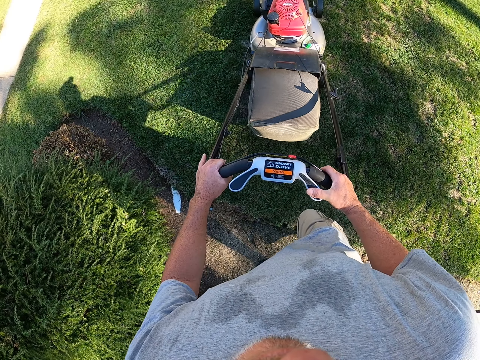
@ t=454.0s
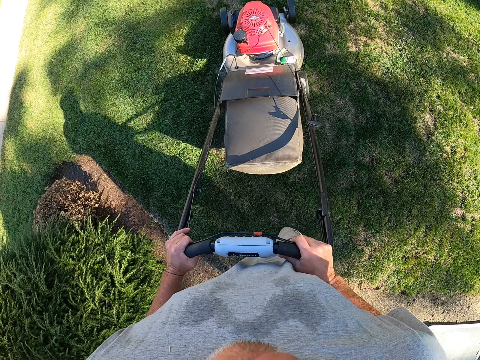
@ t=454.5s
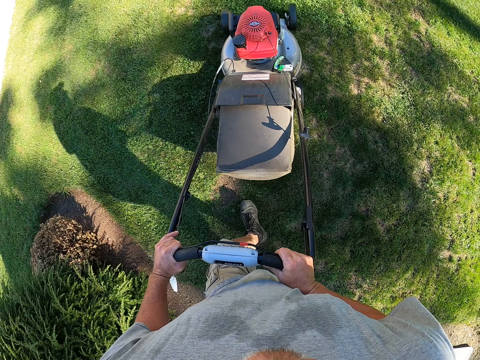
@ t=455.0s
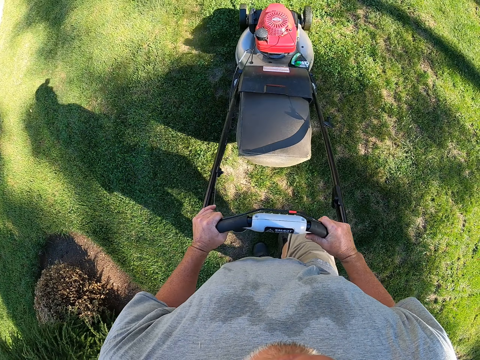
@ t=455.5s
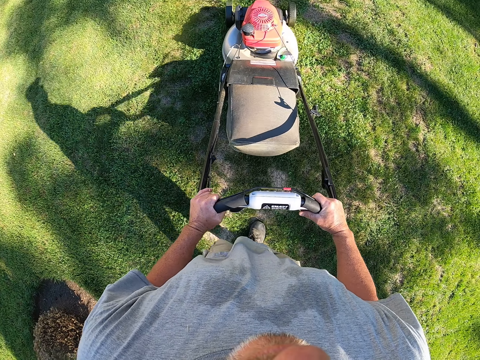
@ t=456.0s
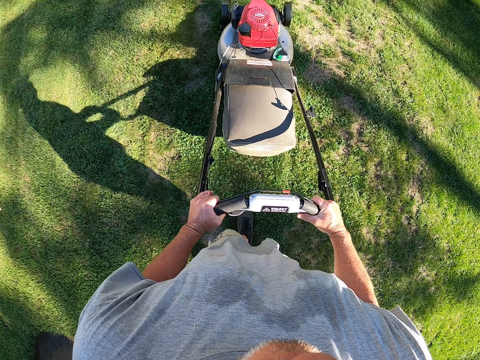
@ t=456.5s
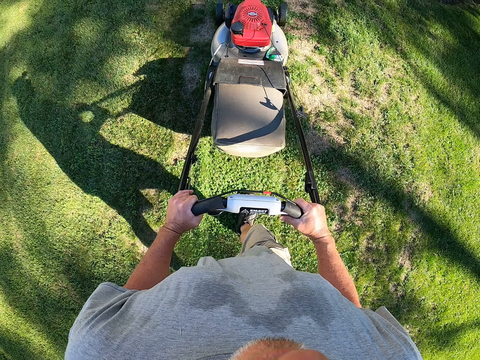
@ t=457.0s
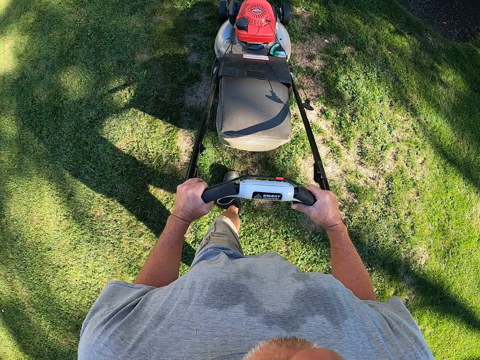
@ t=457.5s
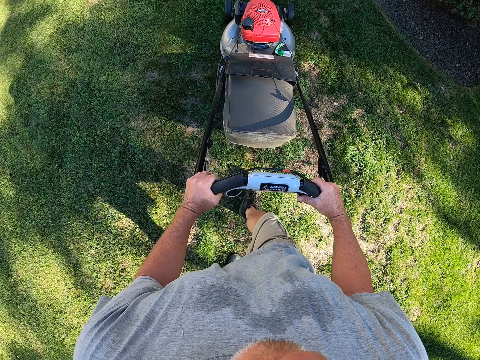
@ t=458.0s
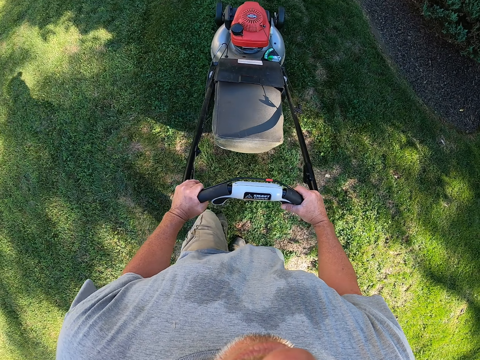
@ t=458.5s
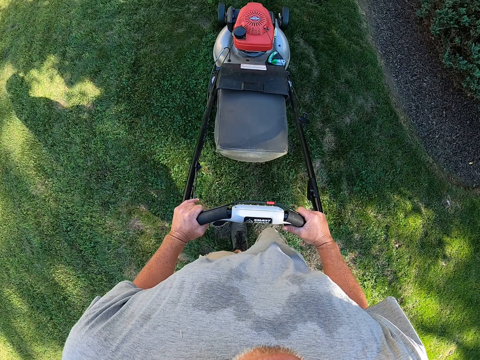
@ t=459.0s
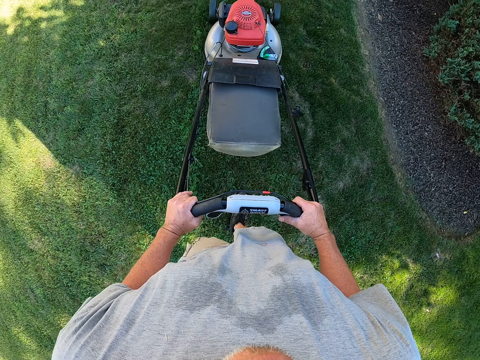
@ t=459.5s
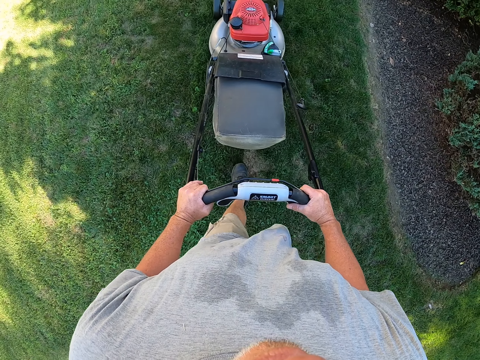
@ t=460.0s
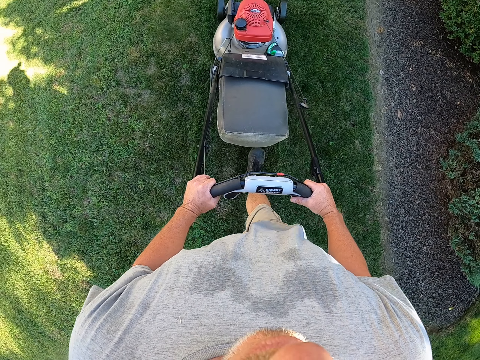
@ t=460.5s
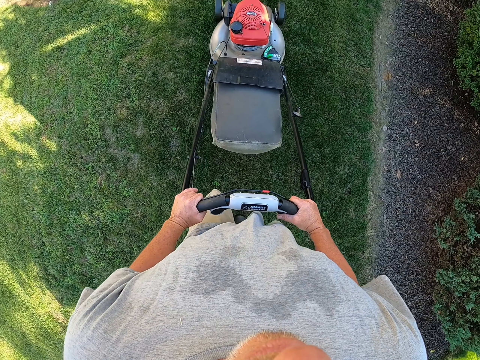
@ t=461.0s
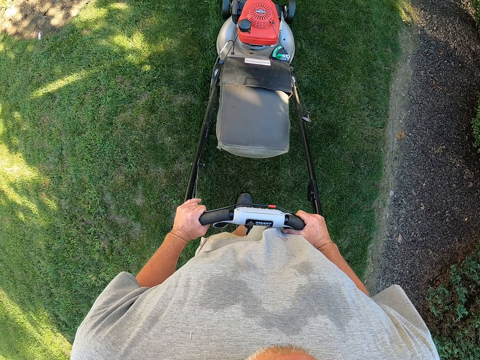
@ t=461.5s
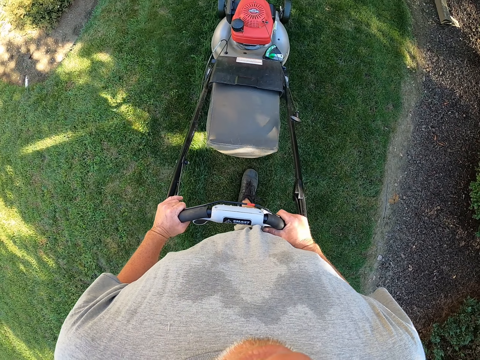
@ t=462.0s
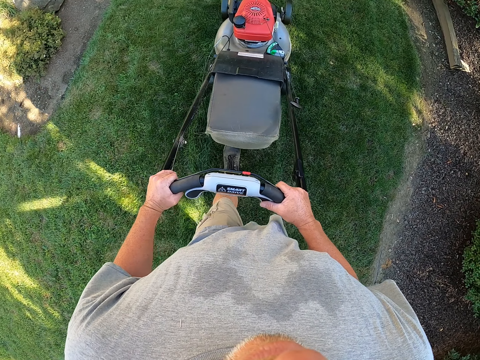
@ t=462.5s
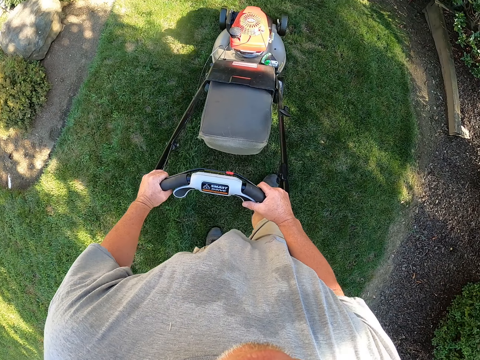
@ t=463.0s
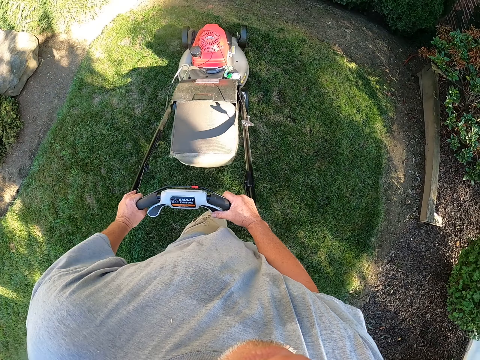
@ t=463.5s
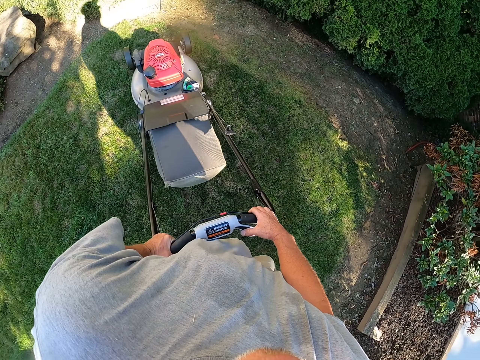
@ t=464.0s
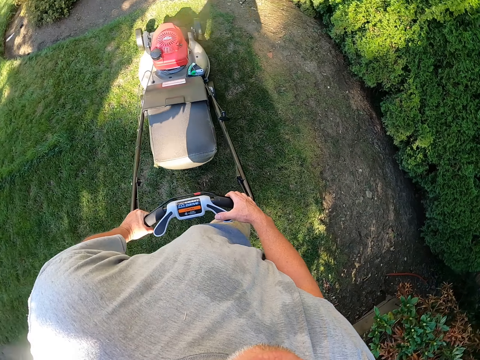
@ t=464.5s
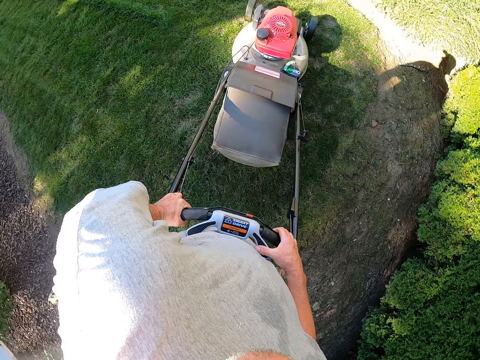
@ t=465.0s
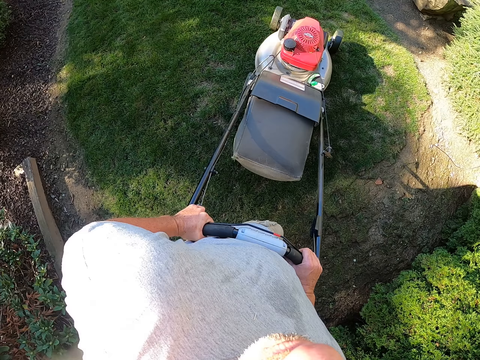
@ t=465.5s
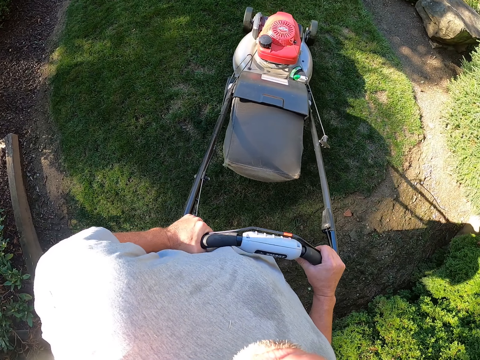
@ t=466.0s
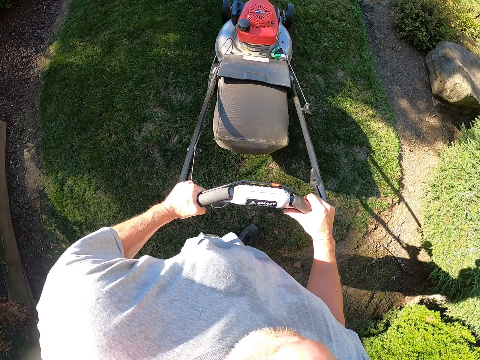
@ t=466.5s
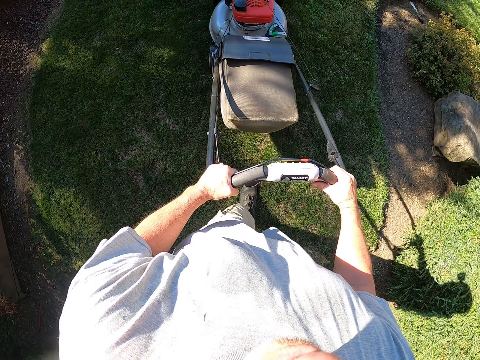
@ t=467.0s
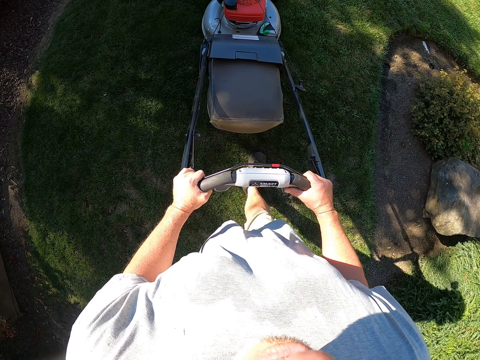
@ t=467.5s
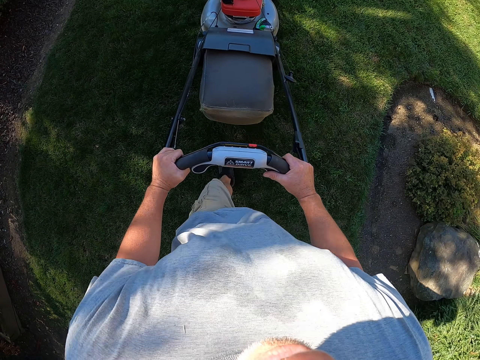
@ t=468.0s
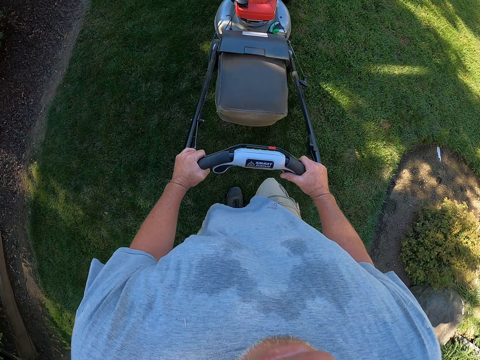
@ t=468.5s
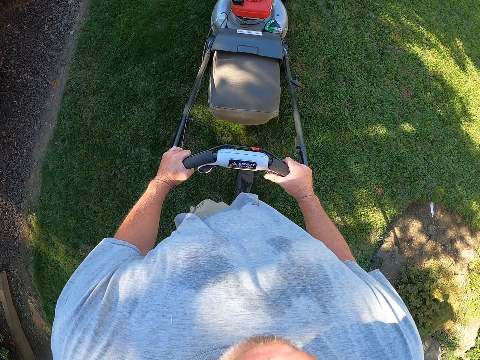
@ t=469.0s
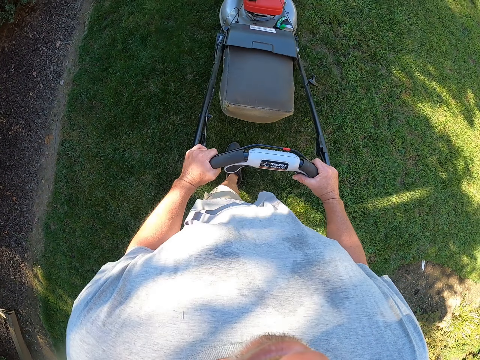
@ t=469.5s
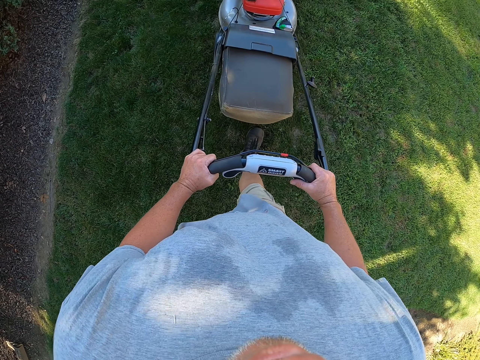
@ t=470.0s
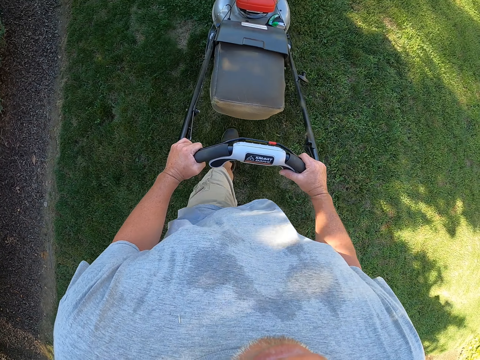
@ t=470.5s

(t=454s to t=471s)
The camera wearer trims grass on the compound. They change direction. They trim grass on the compound.

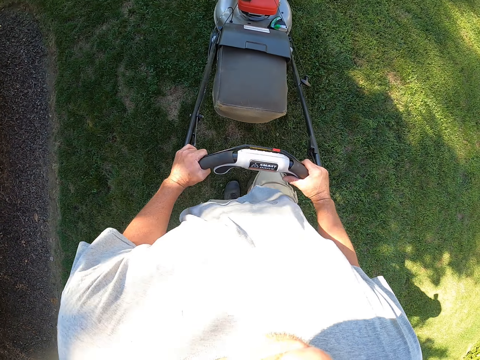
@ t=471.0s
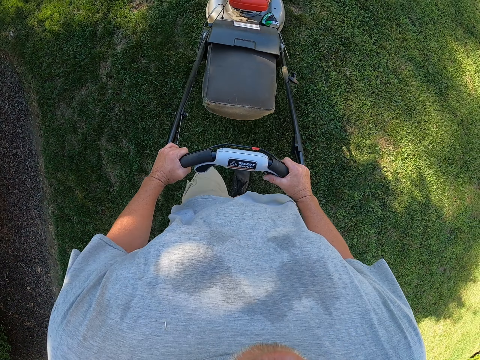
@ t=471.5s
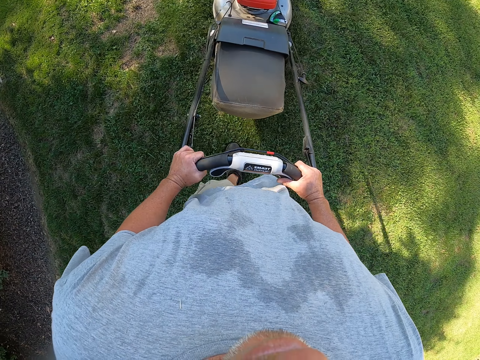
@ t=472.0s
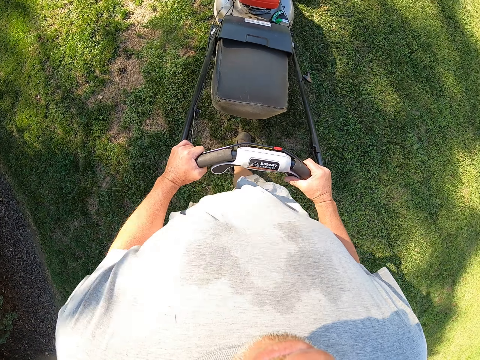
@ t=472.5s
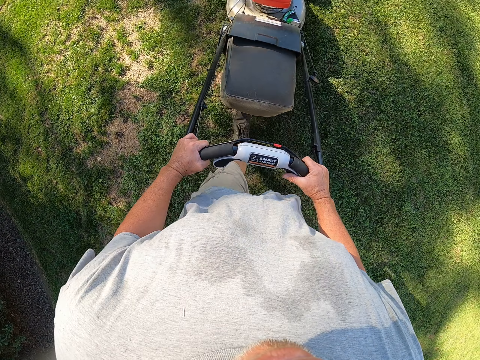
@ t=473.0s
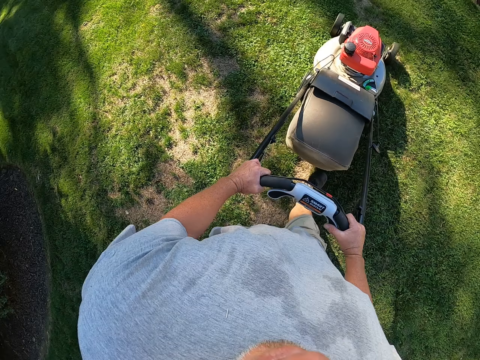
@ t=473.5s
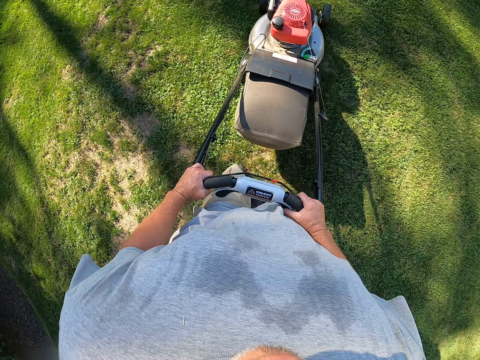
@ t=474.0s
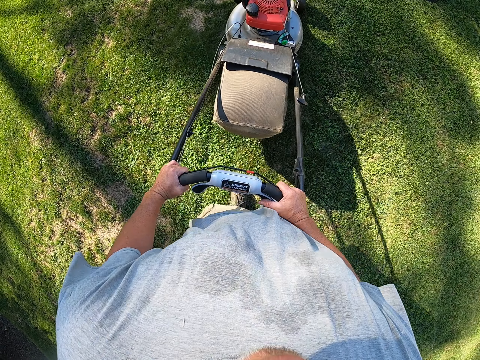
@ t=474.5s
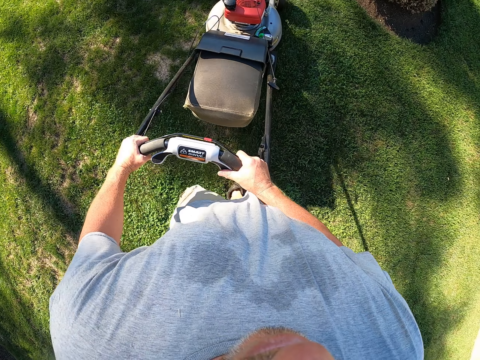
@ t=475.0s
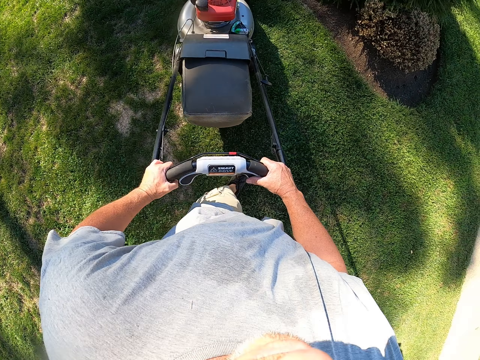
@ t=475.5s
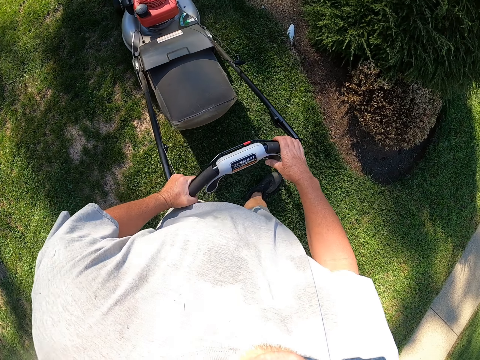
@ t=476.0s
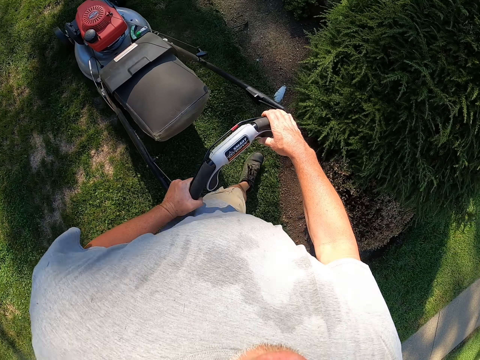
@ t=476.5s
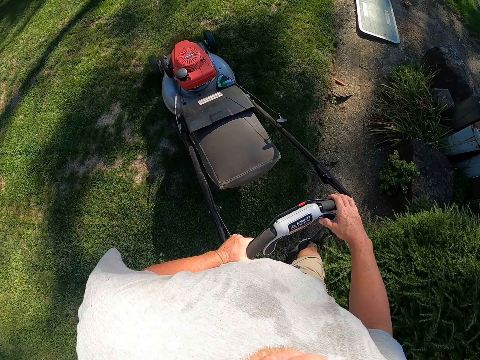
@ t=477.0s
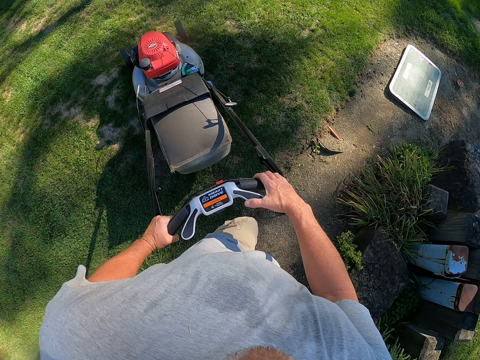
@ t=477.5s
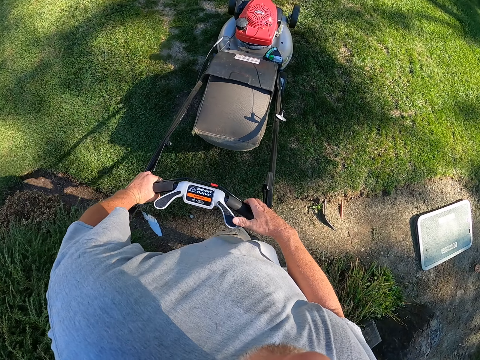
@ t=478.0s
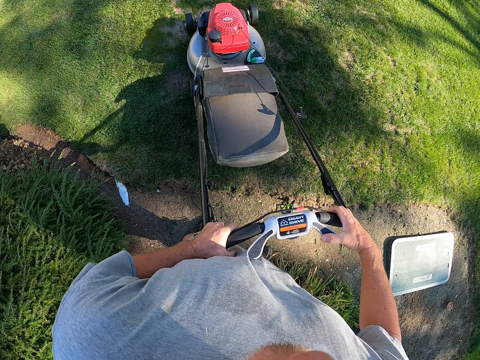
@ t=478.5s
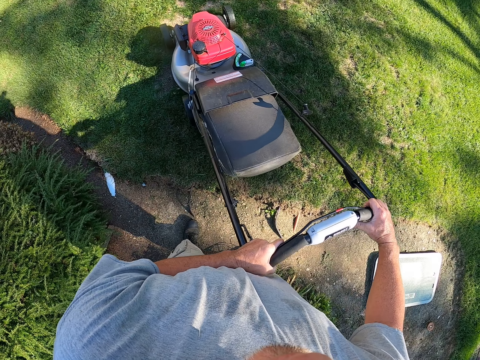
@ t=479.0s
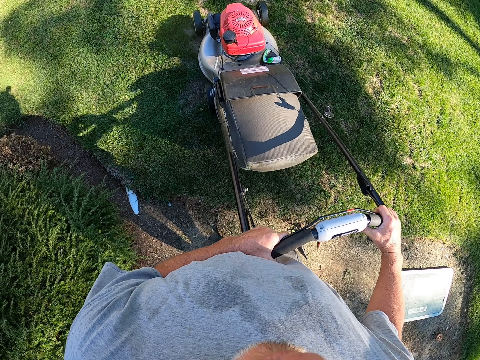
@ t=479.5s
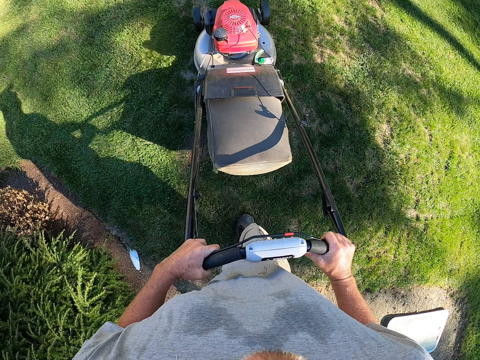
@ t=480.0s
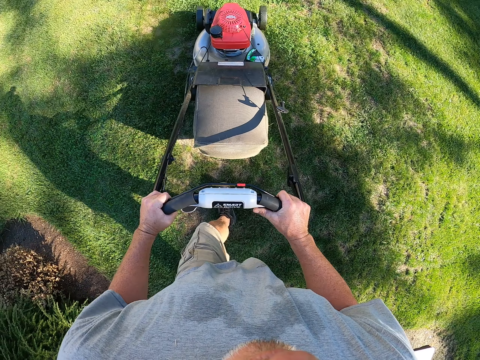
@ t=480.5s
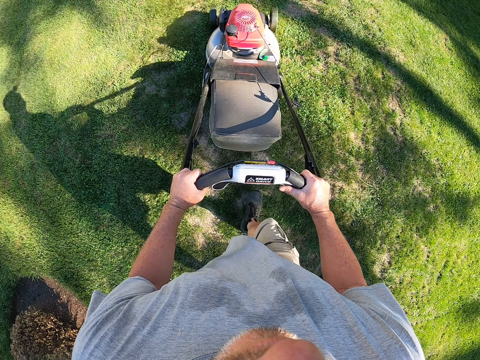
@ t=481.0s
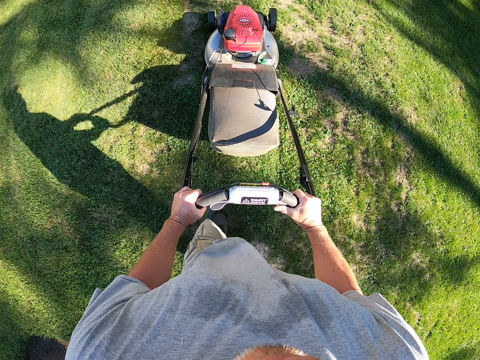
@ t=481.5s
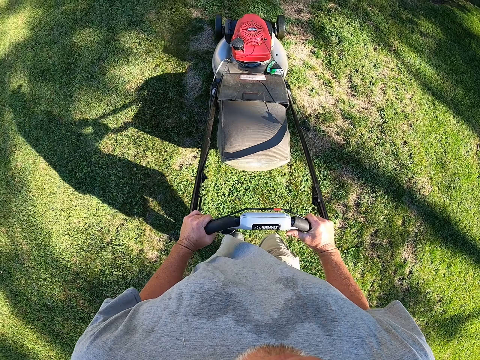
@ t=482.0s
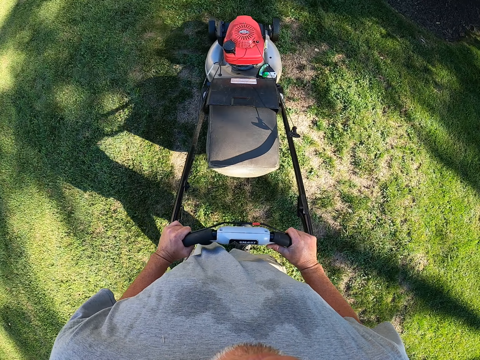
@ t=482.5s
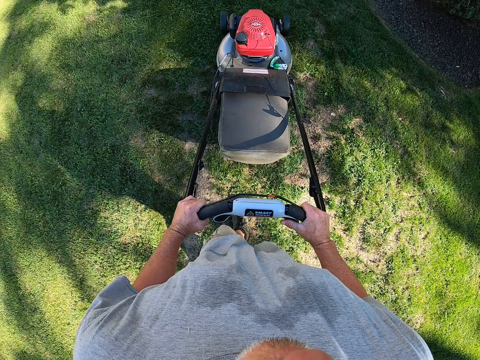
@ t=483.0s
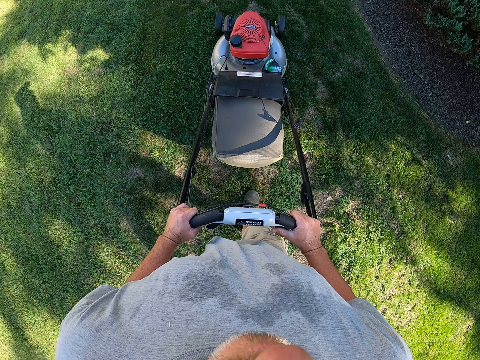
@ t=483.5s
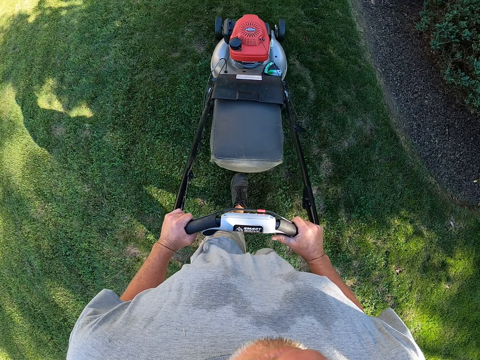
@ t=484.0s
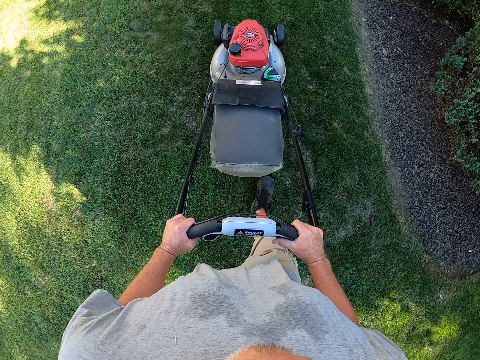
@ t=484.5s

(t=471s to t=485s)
The camera wearer changes direction. They trim grass on the compound.
